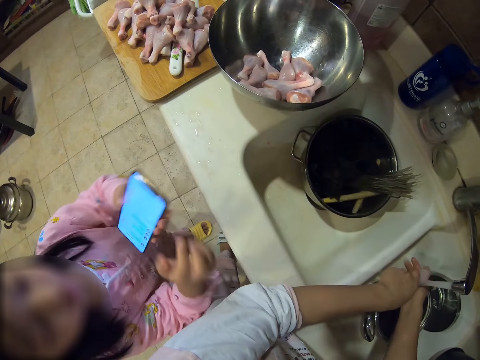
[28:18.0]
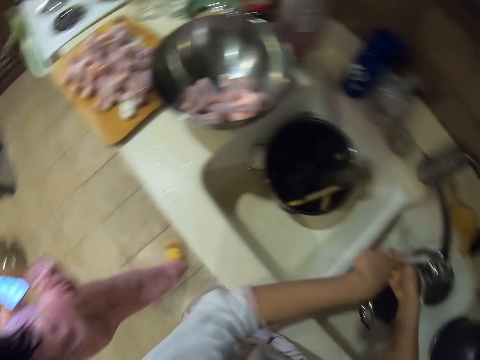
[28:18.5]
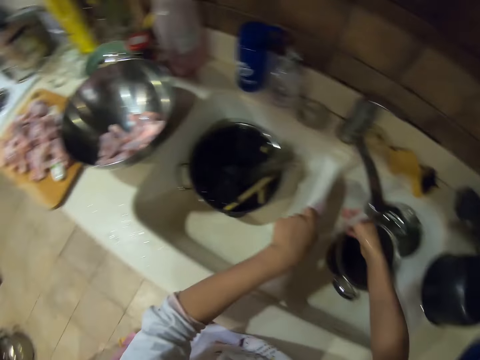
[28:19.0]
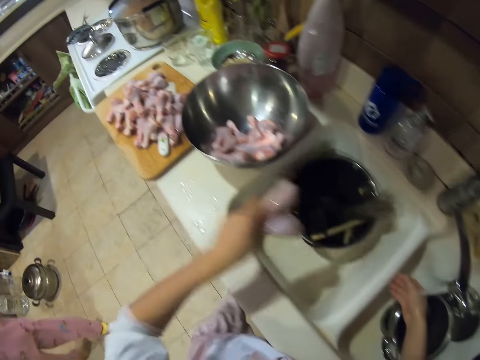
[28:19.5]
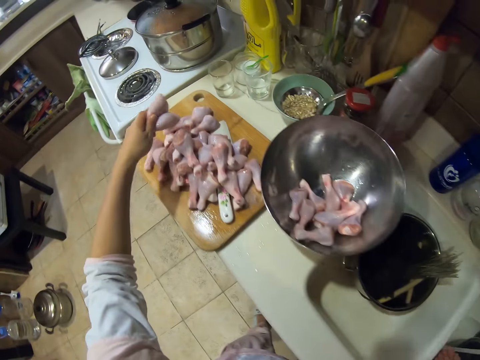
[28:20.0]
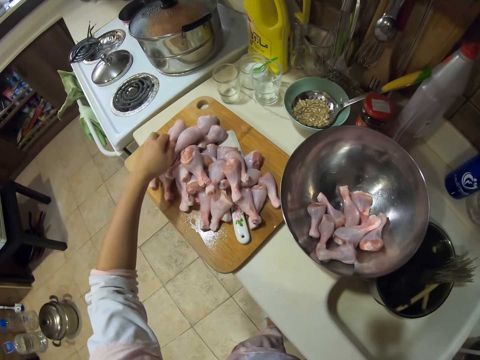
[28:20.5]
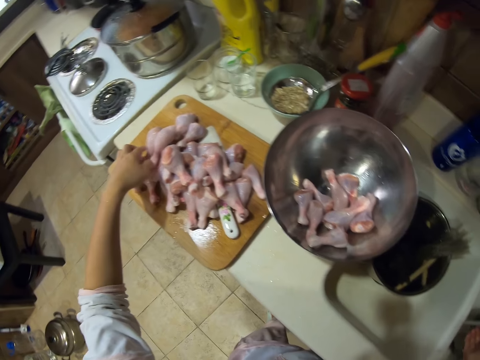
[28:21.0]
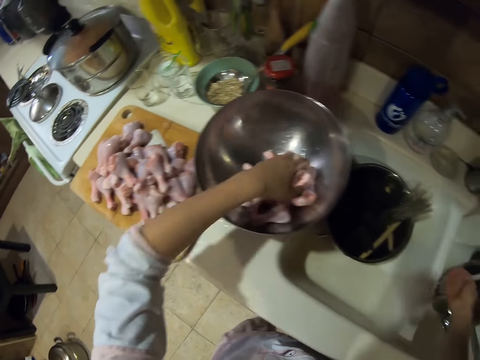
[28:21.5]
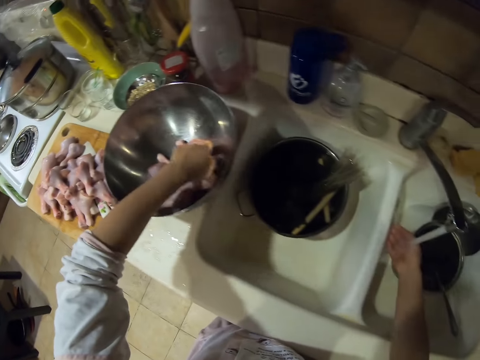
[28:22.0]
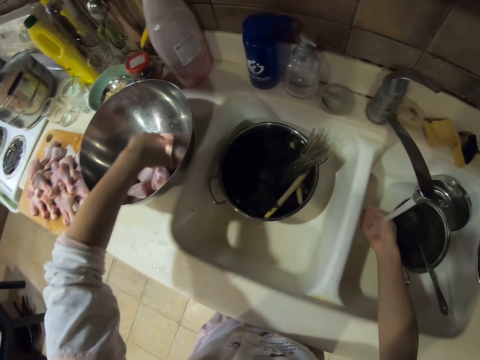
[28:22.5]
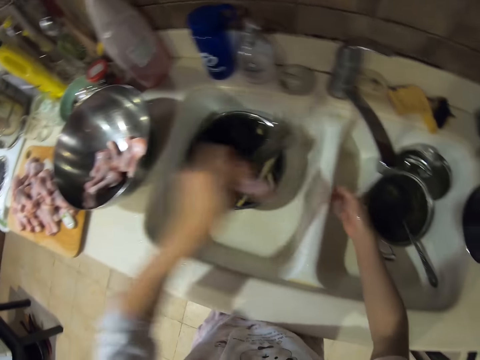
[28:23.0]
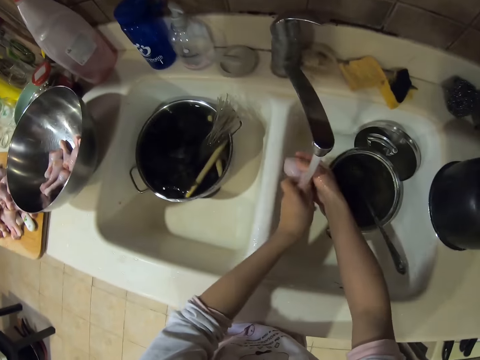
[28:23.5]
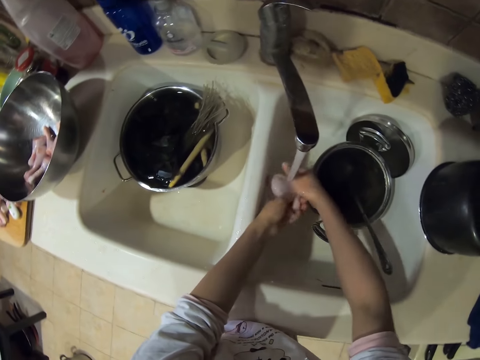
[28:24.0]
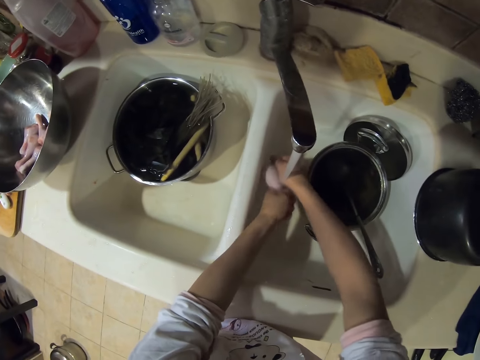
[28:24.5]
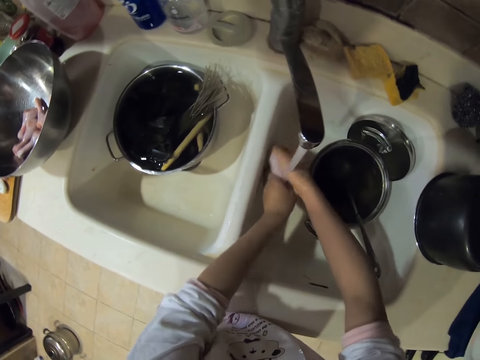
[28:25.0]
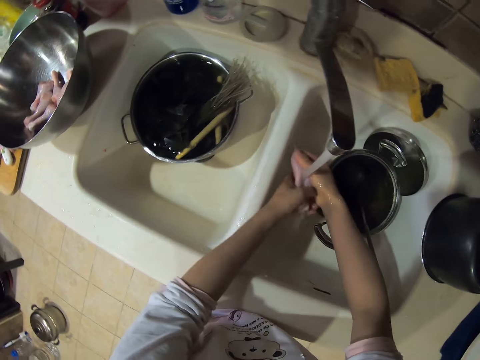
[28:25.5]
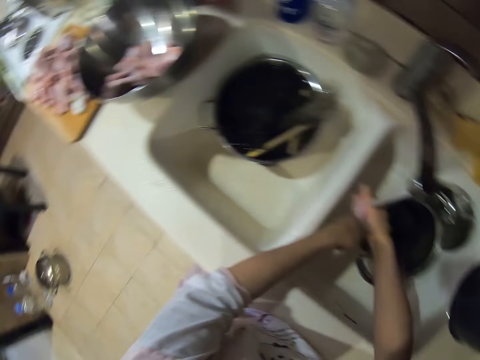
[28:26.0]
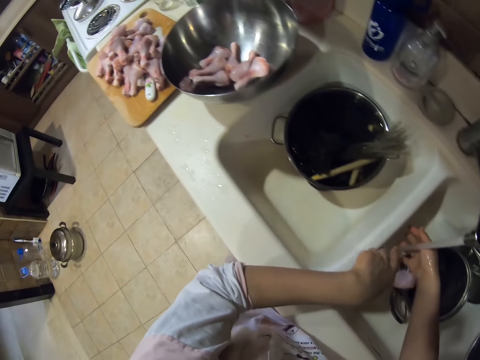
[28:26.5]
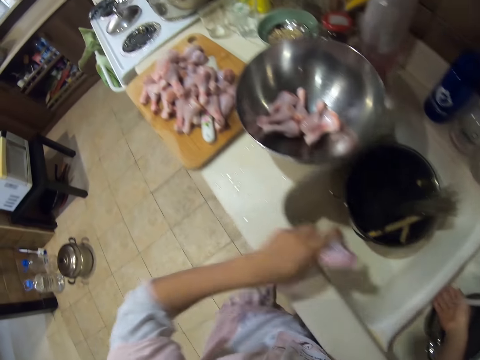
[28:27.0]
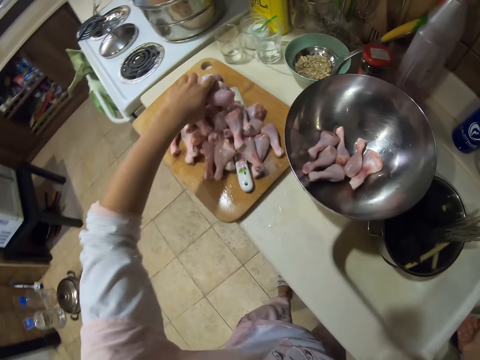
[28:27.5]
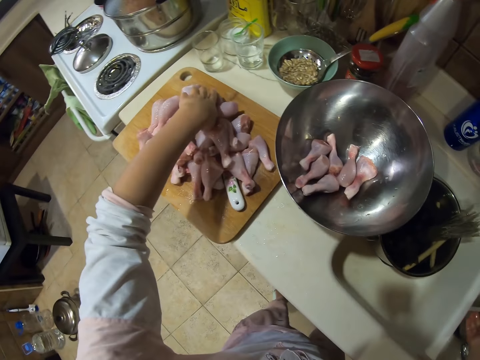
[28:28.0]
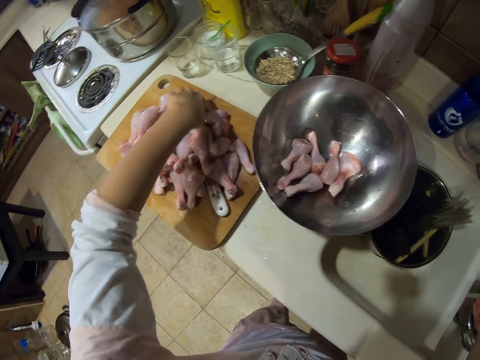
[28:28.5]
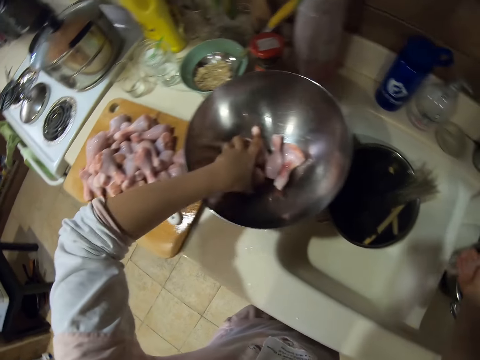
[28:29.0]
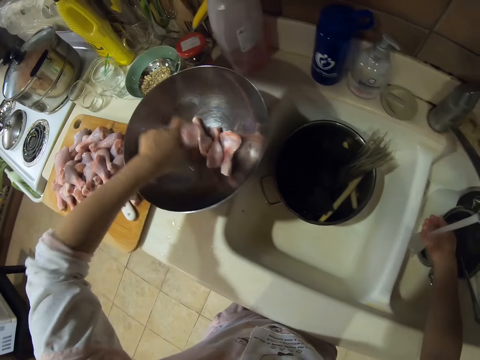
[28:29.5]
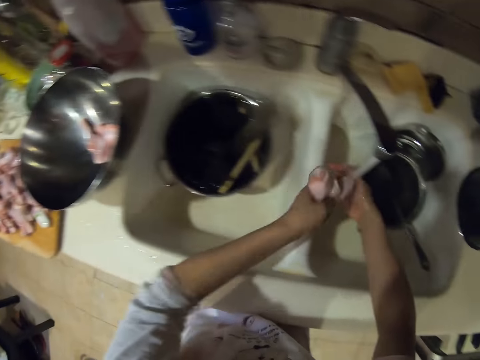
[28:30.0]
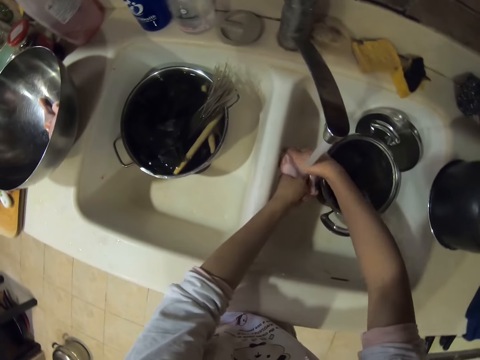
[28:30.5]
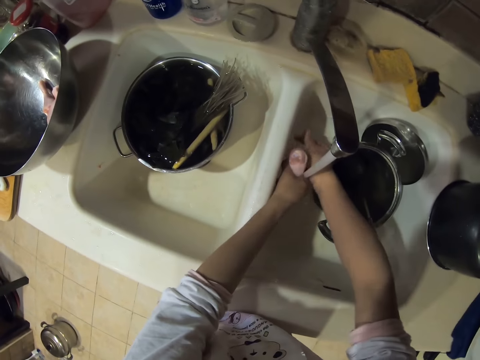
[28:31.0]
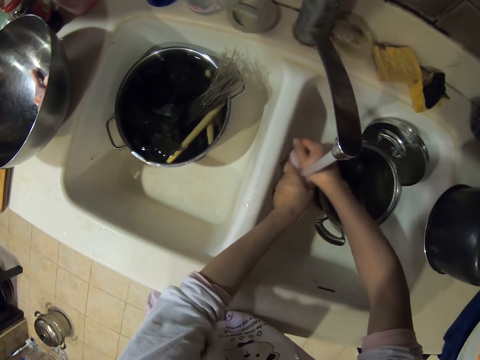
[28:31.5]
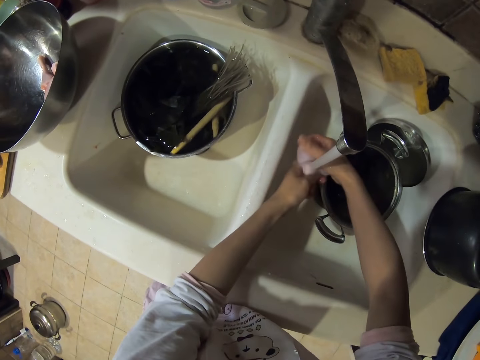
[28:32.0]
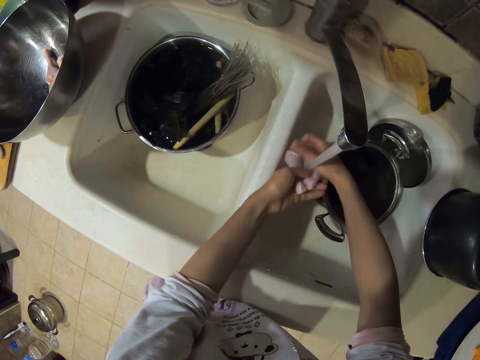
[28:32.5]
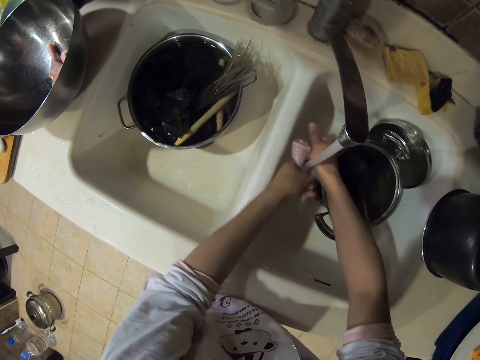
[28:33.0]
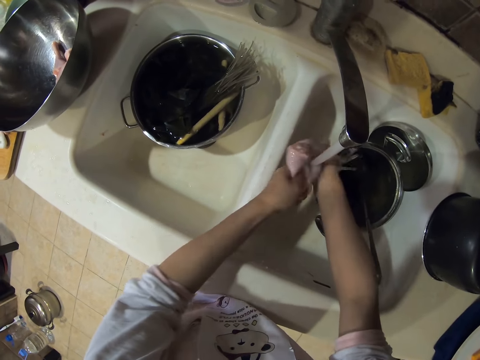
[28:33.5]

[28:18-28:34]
A lady talks to the camera wearer. The camera wearer puts raw chicken drumsticks on a chopping board. They pick the raw chicken drumsticks from a bowl. They wash the raw chicken drumsticks. They put the raw chicken drumsticks on the chopping board. They pick the raw chicken drumsticks from the bowl. They wash the raw chicken drumsticks.

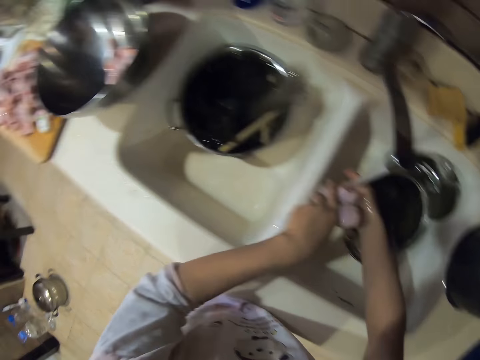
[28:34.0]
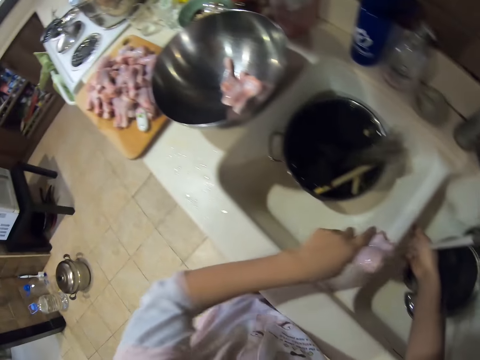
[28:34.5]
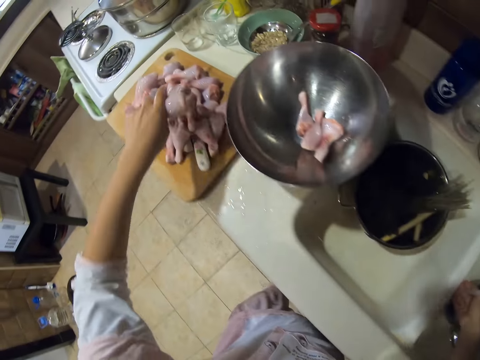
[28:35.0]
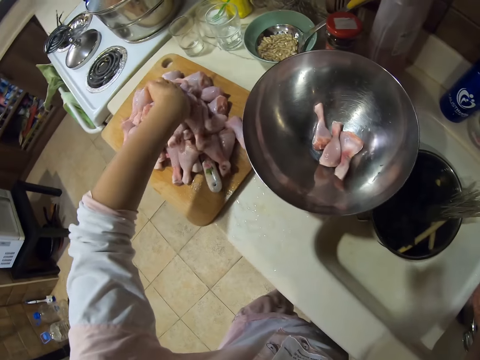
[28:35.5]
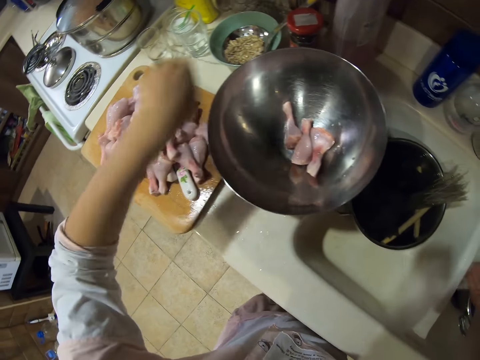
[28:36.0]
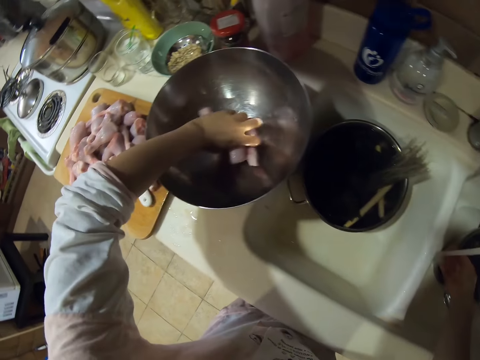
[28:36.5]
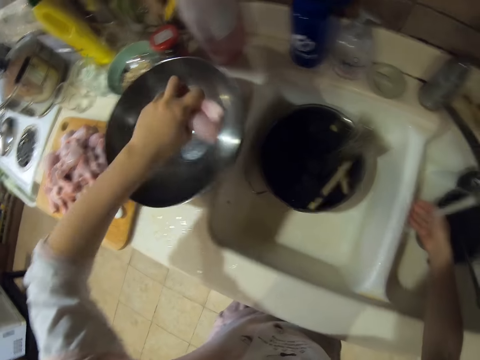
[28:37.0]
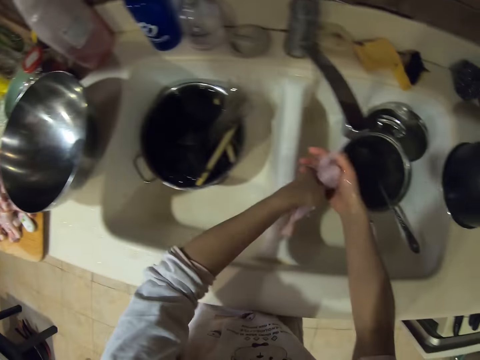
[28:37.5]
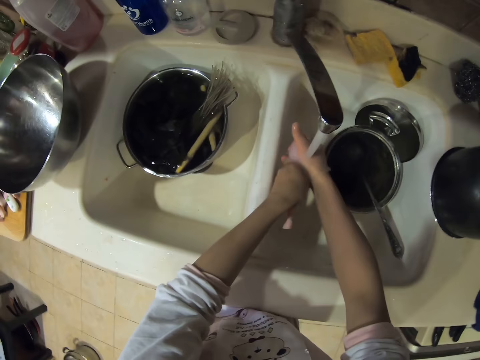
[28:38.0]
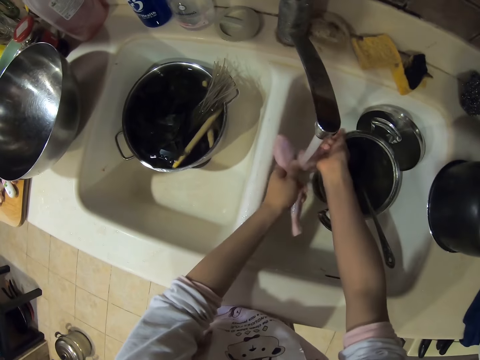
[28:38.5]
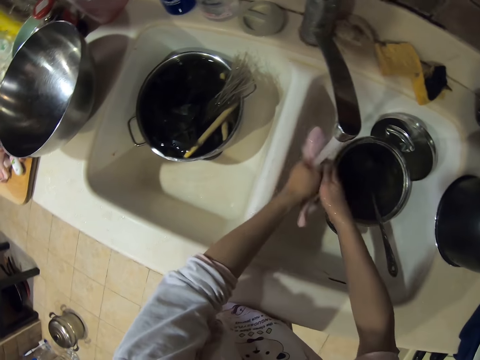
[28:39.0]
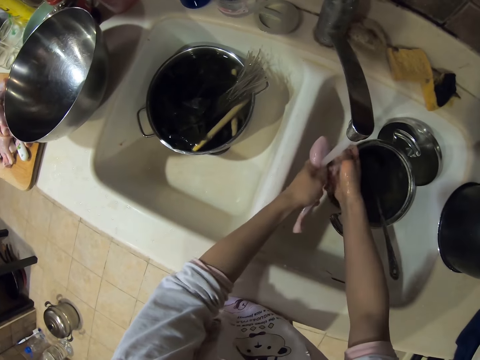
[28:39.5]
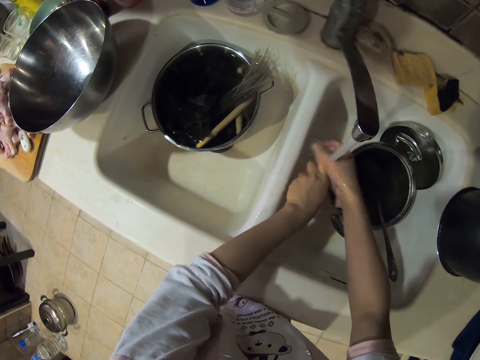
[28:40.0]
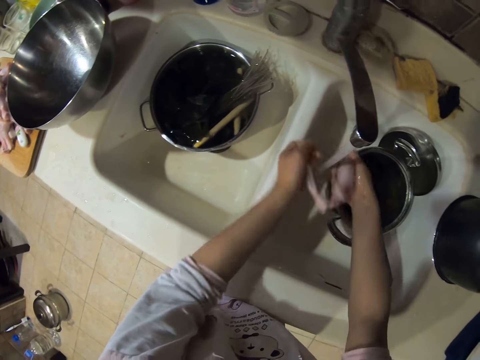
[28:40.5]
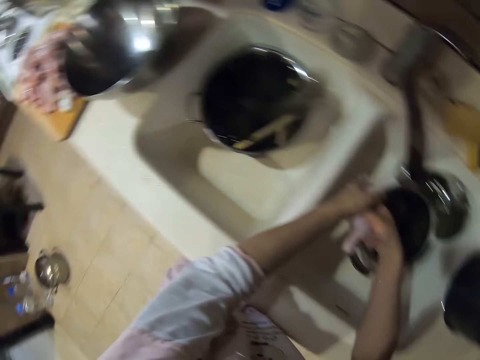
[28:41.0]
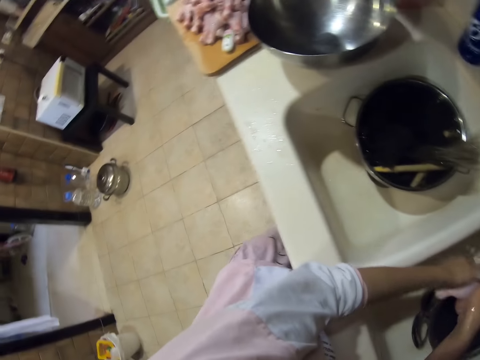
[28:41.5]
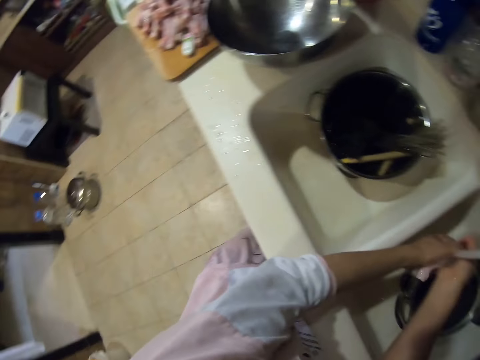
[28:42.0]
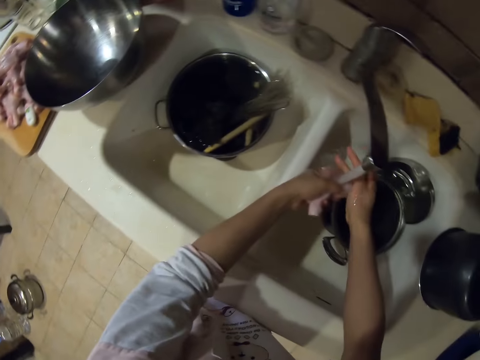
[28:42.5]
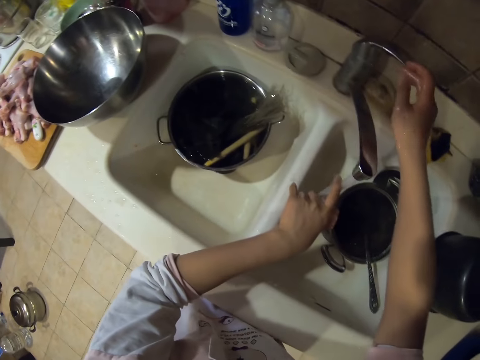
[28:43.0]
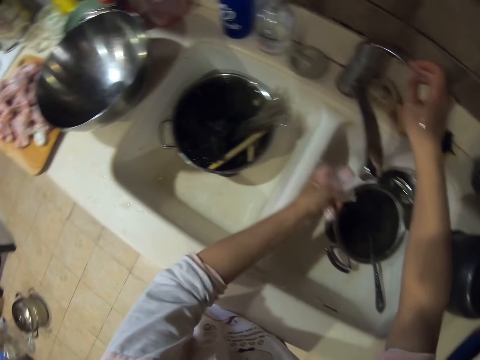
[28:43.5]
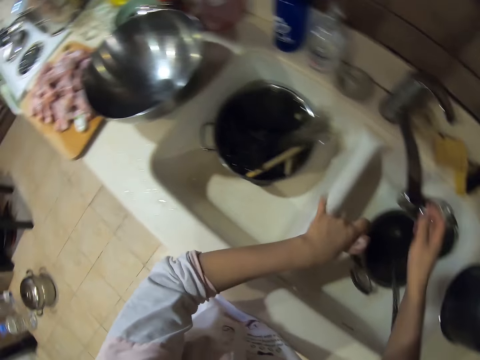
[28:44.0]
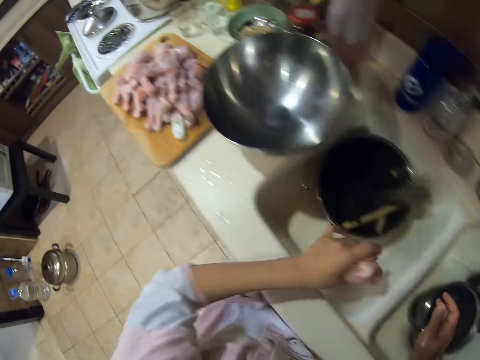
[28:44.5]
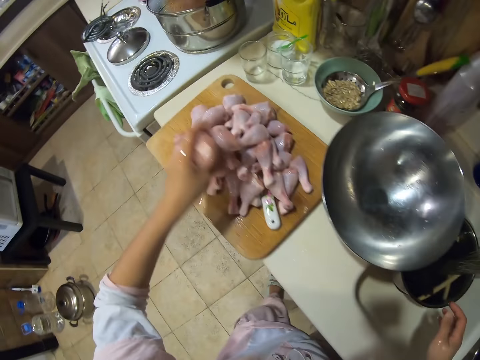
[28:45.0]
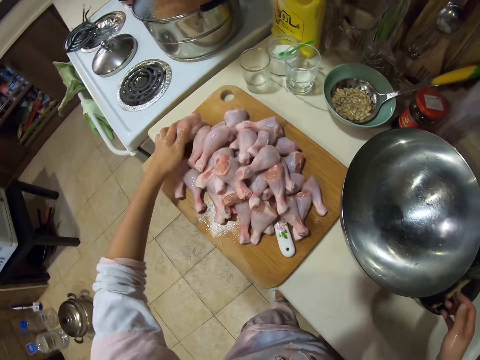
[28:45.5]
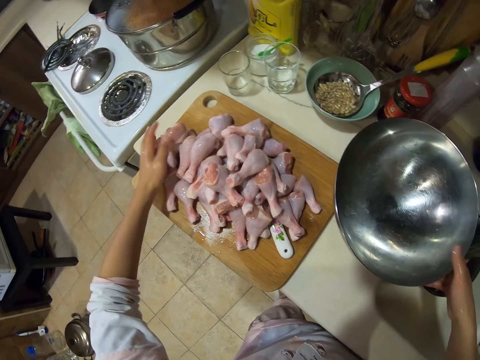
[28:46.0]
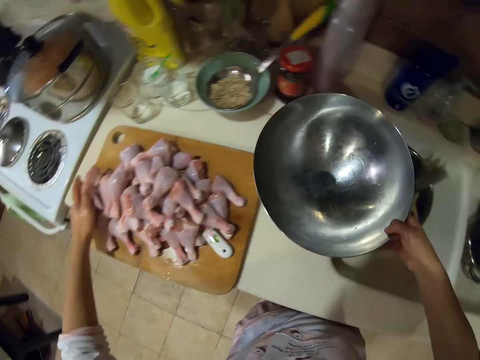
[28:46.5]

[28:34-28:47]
The camera wearer puts raw chicken drumsticks on a chopping board. They pick the raw chicken drumsticks from a bowl. They wash the raw chicken drumsticks. They turn off the sink tap. They put the raw chicken drumsticks on the chopping board.
